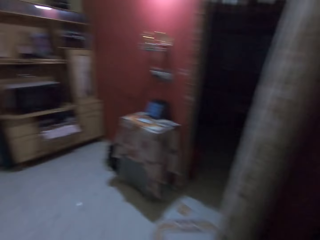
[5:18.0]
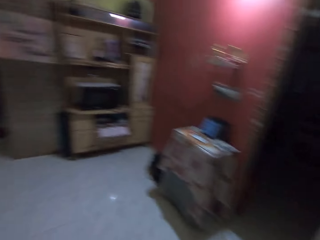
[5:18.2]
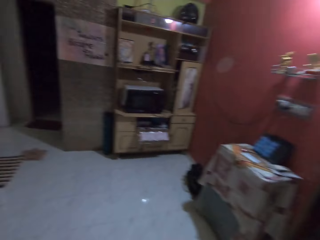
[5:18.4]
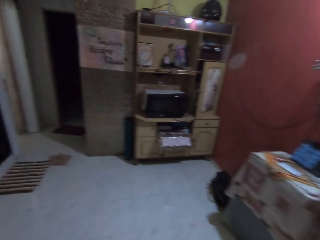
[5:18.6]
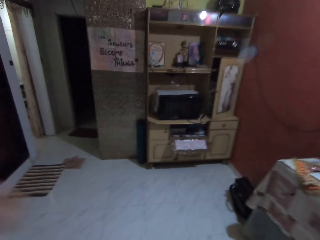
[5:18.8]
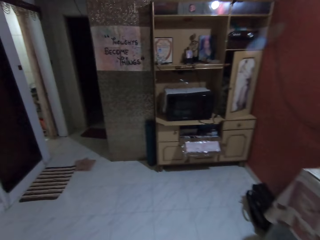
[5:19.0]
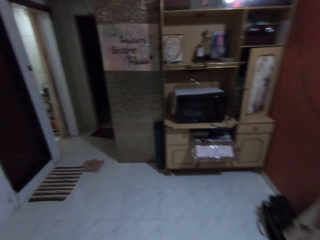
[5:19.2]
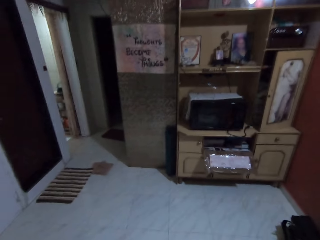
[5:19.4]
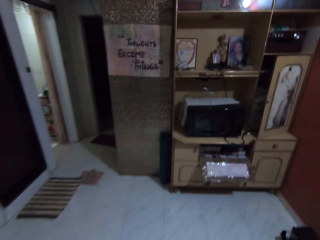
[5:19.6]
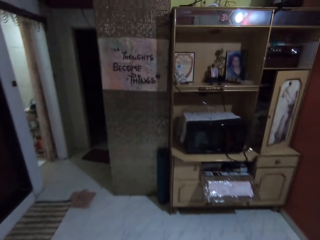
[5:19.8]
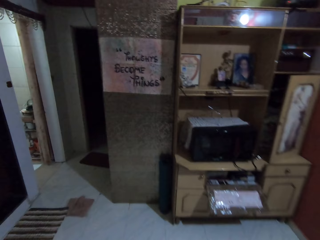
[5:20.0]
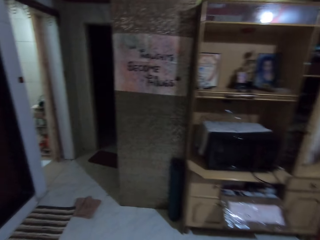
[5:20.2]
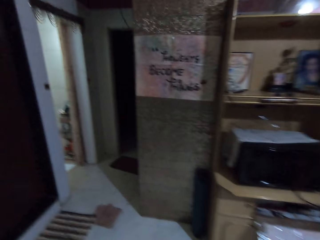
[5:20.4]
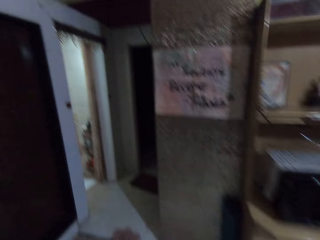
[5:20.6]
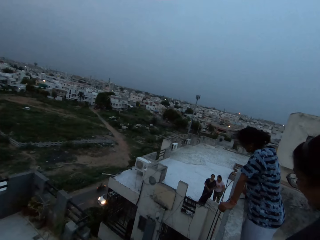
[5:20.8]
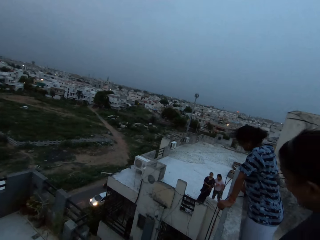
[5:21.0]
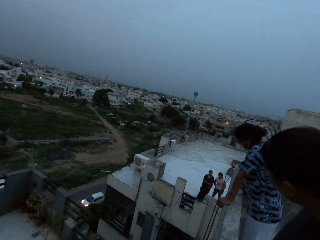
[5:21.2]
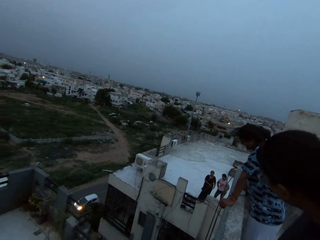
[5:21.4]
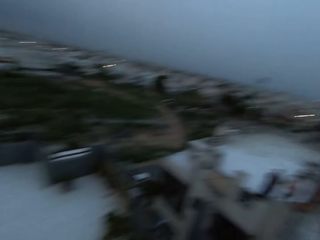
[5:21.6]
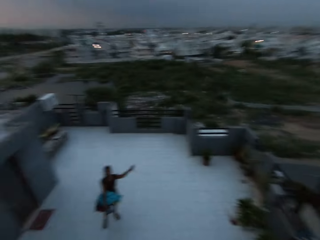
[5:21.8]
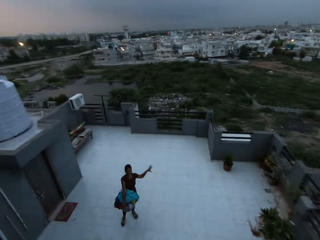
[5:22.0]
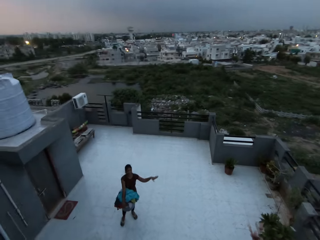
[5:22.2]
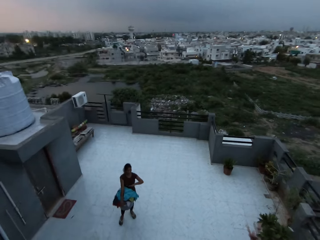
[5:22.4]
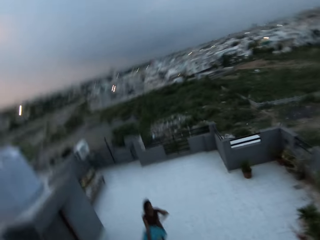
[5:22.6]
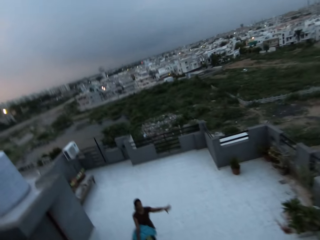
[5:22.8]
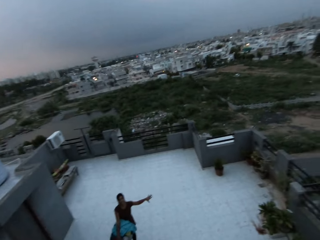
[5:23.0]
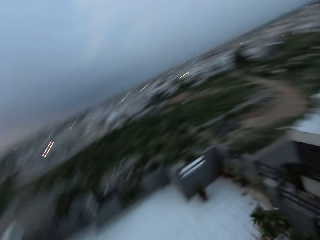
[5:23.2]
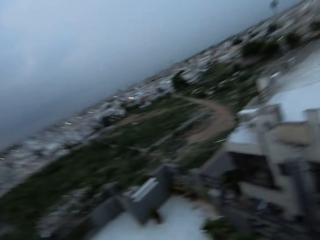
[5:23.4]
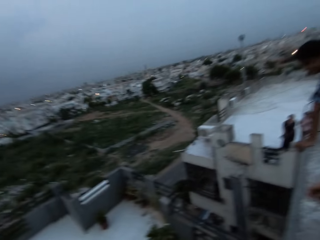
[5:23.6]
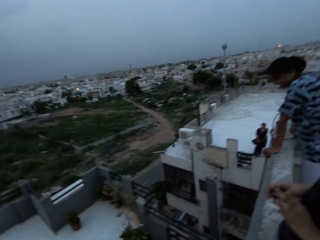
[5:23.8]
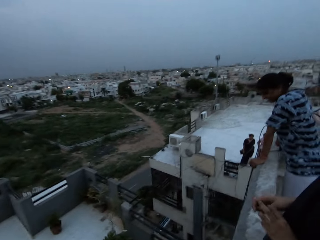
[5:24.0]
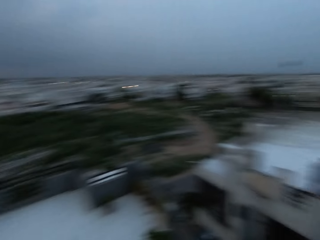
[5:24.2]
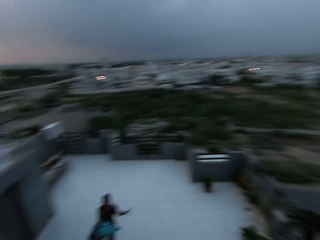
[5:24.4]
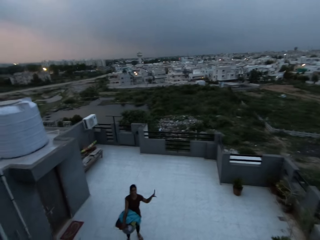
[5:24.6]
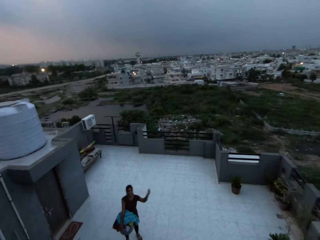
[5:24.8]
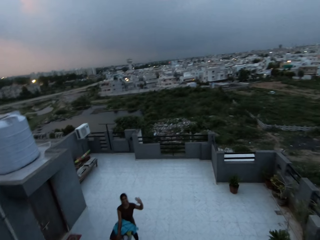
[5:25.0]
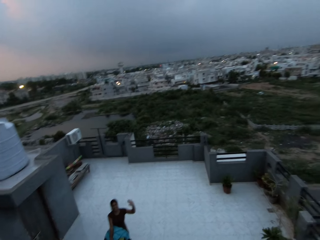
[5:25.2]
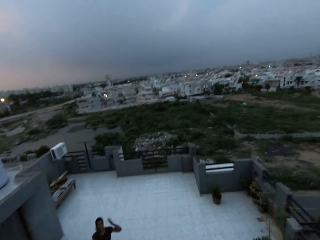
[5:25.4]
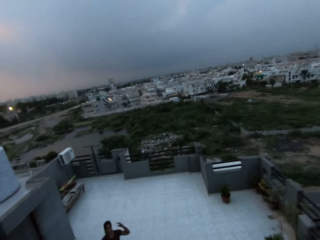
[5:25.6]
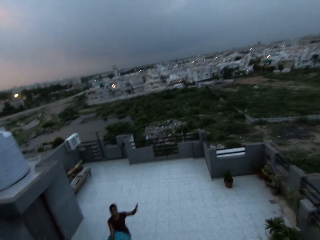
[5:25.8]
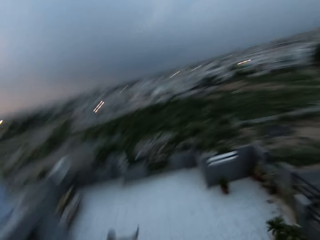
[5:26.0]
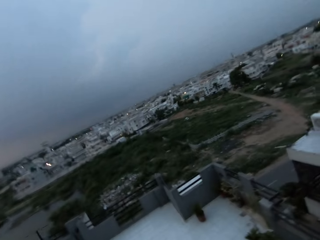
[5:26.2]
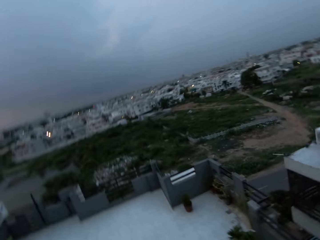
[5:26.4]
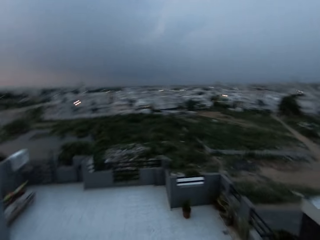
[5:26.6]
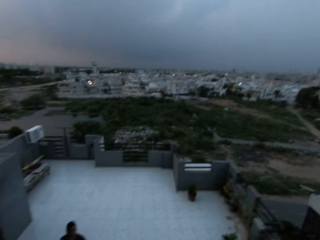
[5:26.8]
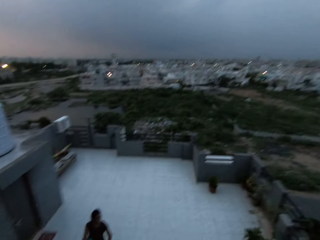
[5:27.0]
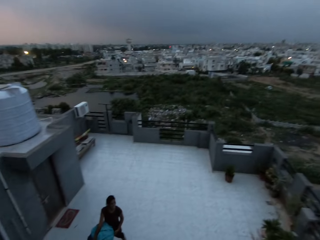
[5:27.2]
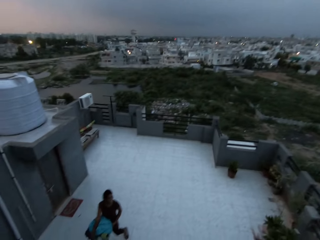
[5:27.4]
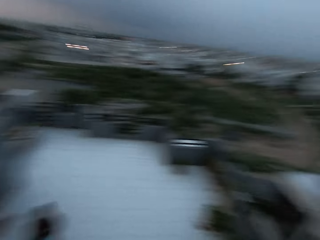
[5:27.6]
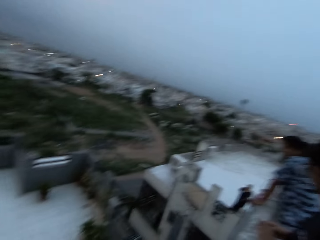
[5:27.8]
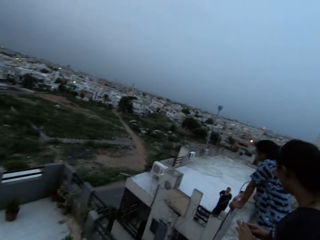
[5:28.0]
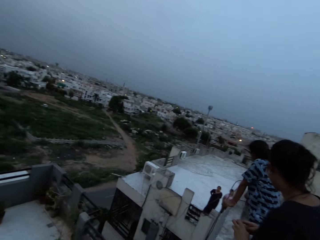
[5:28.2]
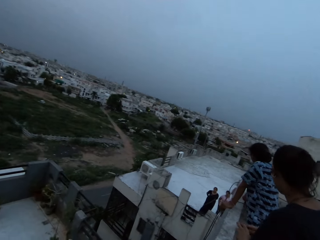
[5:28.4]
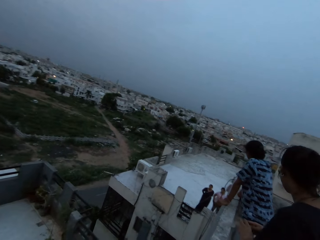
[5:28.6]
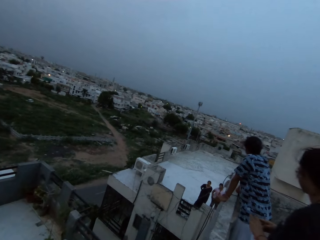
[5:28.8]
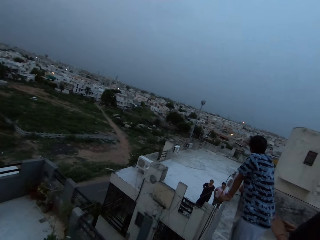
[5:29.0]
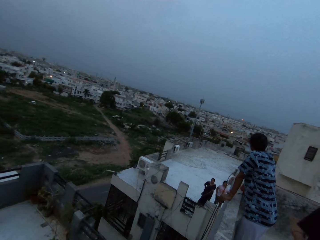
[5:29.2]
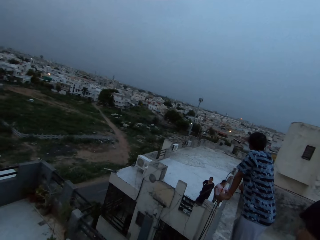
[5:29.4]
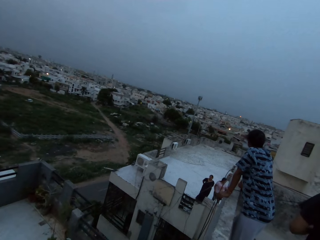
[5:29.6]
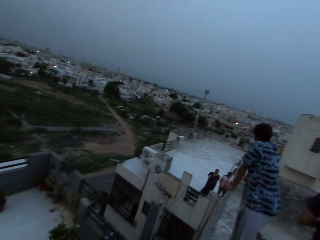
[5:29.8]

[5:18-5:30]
The camera wearer interacts with a group of people on the rooftop of different buildings. They look around the town.

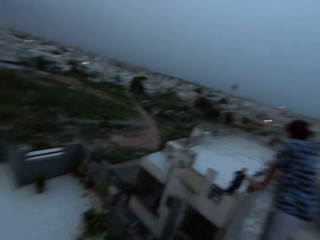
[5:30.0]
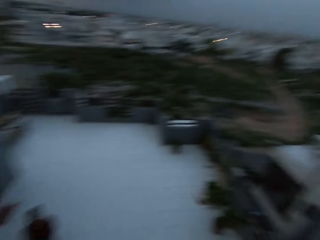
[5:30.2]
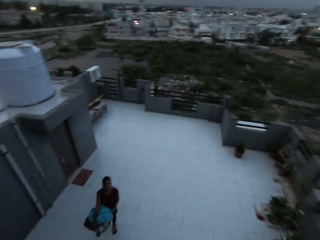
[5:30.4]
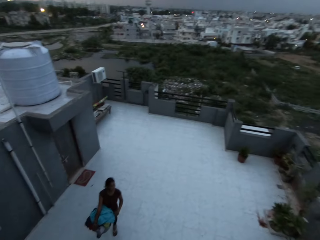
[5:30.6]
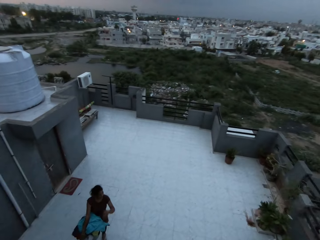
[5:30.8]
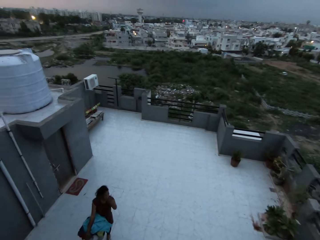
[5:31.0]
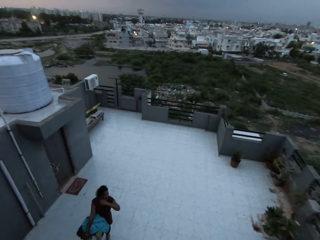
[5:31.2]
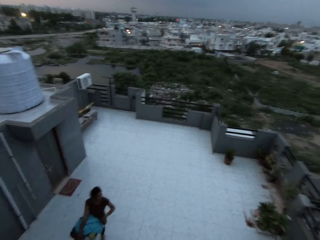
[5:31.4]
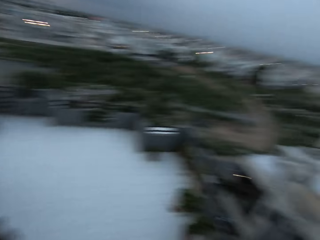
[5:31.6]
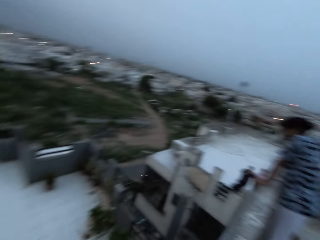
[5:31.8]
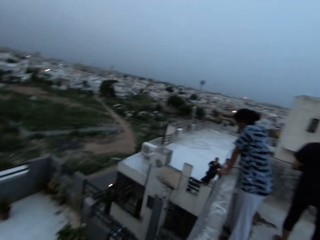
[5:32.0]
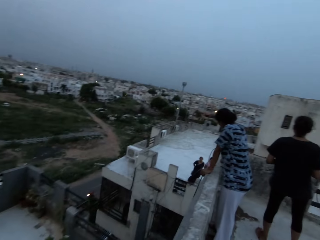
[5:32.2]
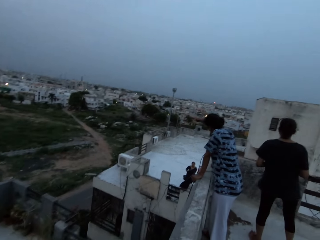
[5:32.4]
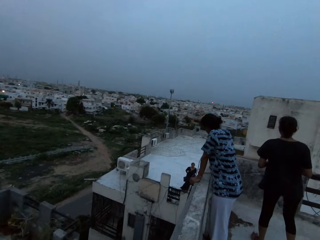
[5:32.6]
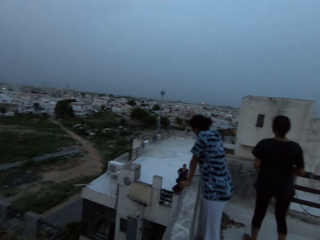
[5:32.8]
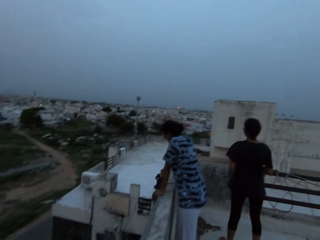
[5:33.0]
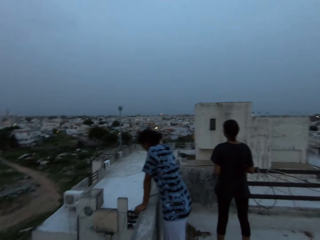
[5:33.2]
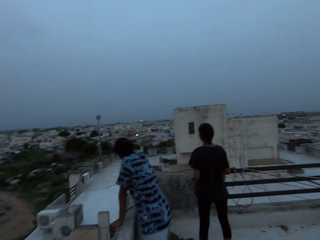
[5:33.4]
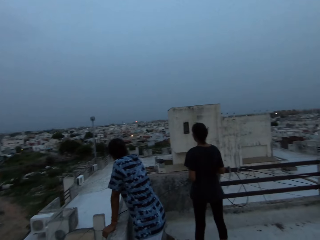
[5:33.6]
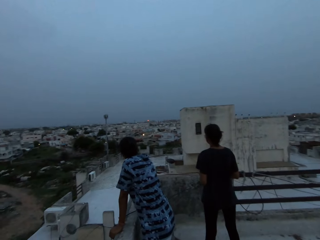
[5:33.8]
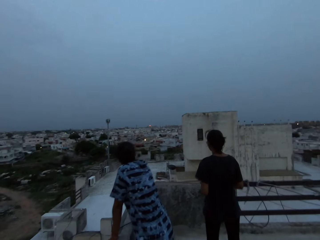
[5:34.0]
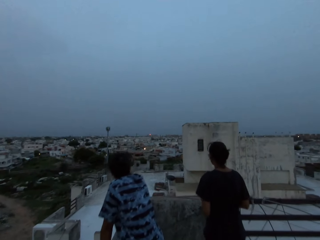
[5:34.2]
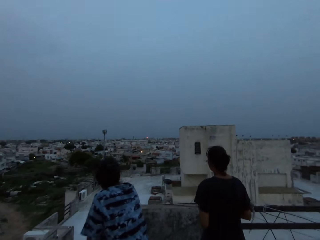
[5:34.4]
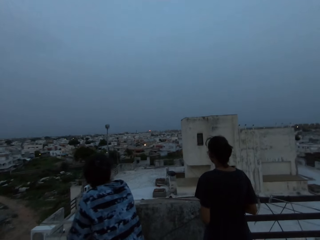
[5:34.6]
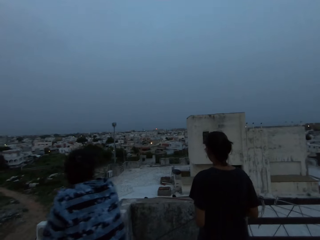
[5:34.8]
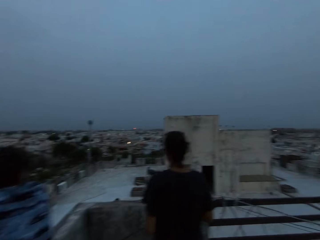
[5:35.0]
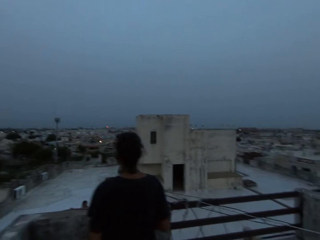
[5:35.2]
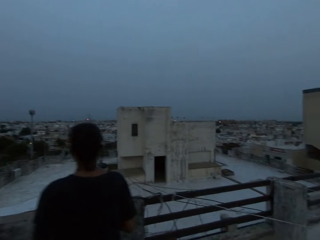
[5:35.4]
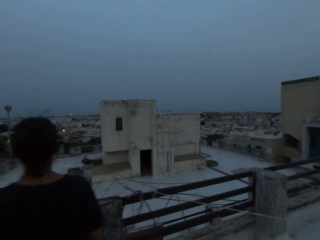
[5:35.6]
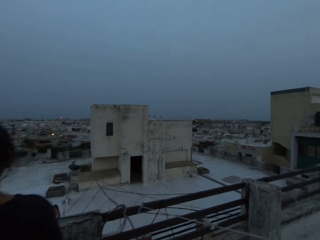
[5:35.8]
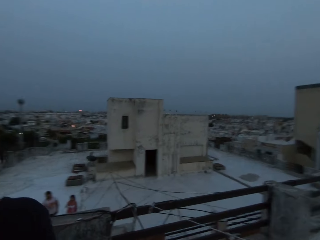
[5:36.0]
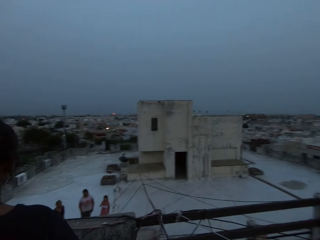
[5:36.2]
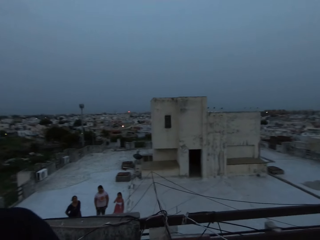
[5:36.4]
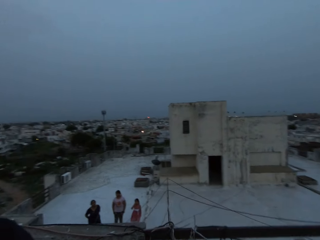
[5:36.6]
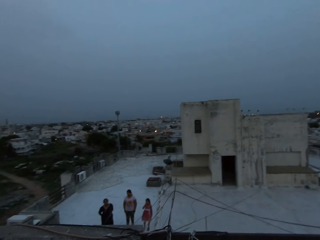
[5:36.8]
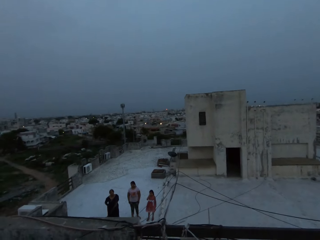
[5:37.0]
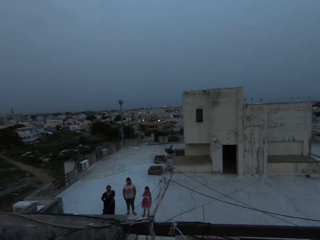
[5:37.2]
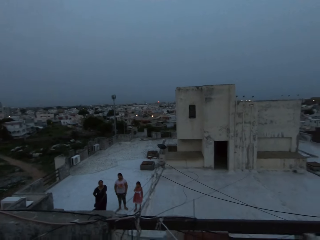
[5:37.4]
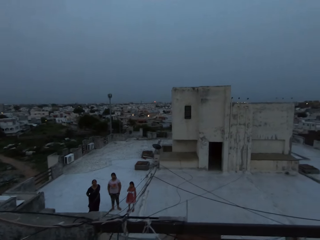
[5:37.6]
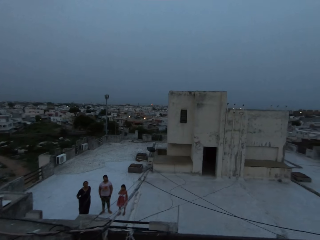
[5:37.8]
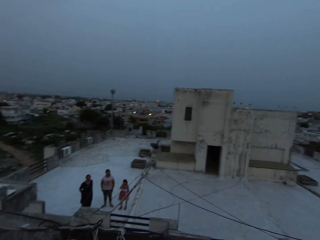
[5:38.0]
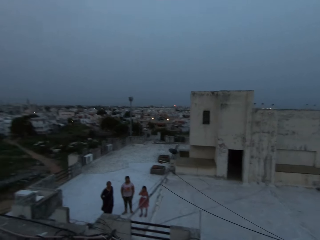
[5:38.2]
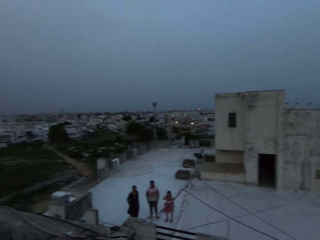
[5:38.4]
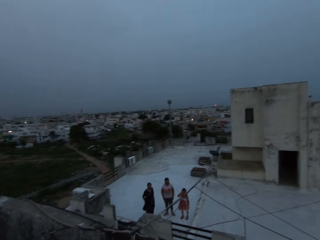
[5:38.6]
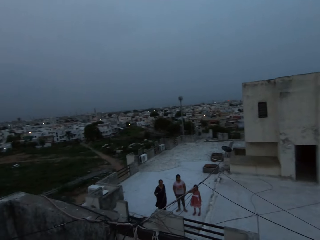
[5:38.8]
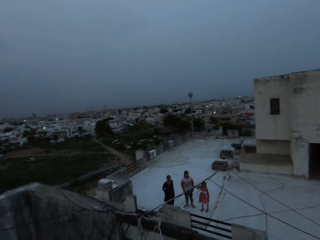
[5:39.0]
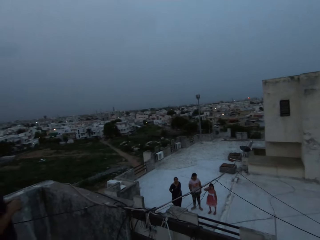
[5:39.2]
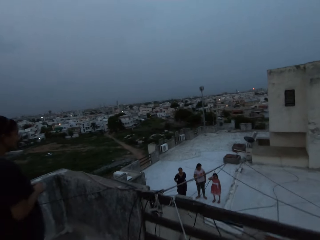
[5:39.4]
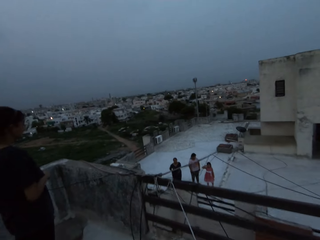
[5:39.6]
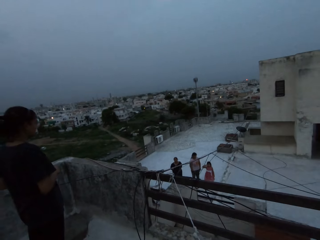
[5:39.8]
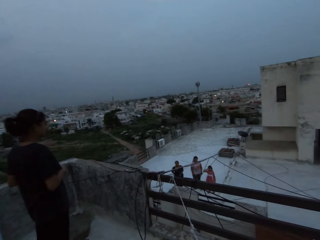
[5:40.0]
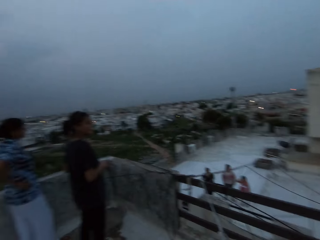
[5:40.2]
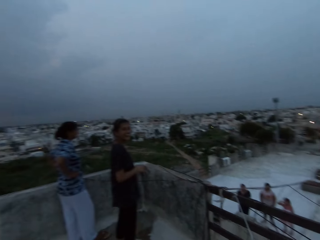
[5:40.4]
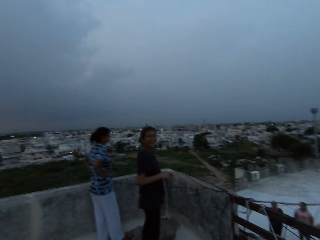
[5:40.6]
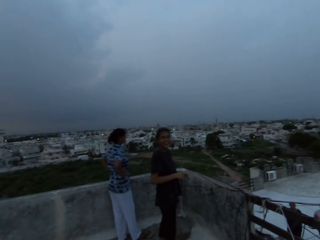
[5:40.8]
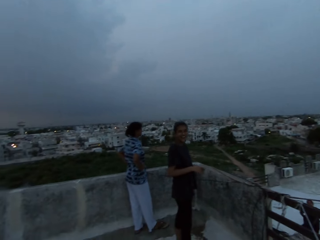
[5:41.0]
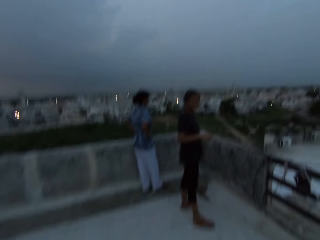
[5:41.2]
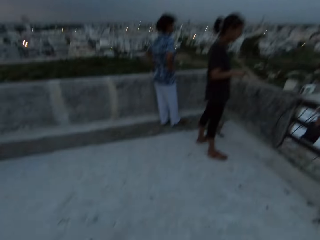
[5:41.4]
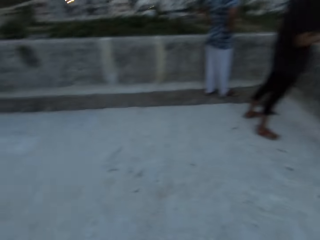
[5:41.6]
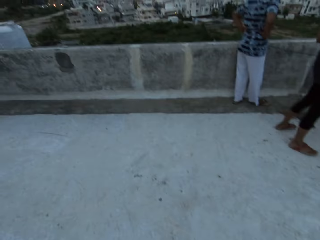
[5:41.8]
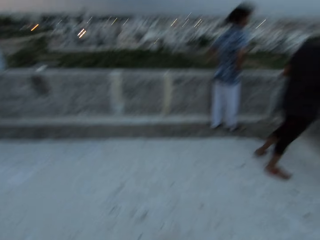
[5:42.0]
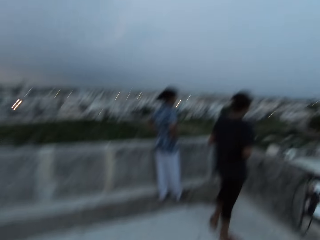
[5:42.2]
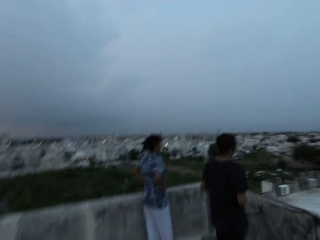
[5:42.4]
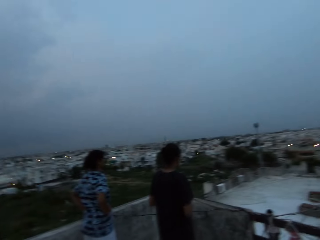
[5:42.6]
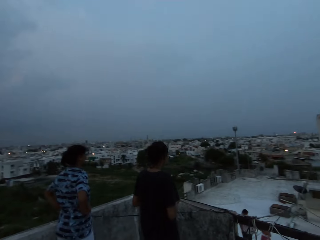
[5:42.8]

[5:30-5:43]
The camera wearer walks on the rooftop. They look around the town.
